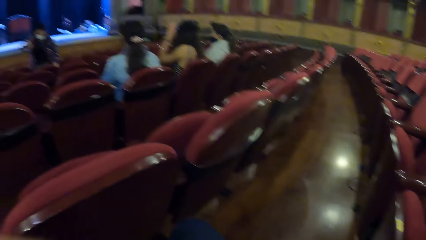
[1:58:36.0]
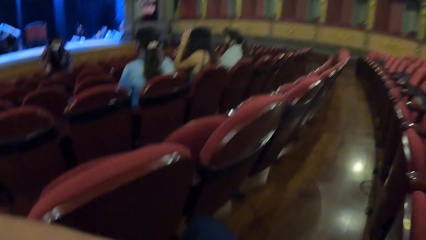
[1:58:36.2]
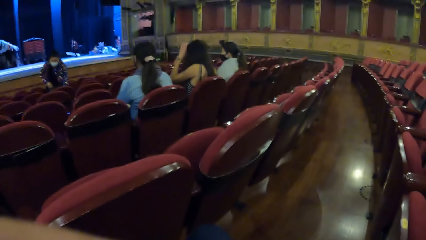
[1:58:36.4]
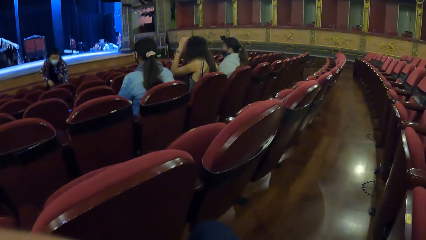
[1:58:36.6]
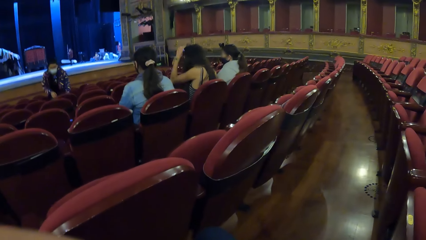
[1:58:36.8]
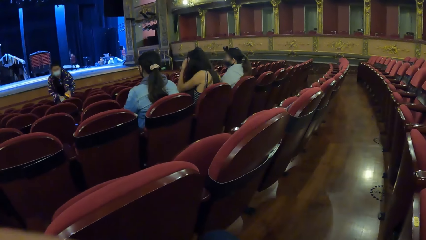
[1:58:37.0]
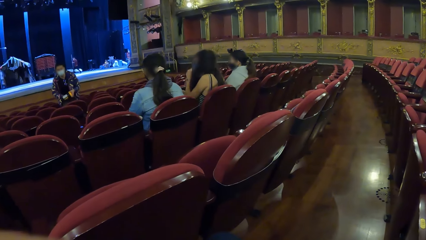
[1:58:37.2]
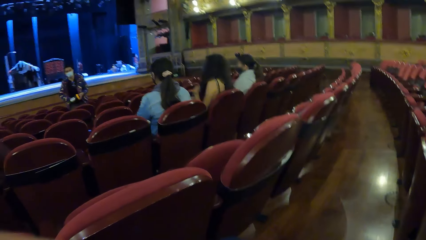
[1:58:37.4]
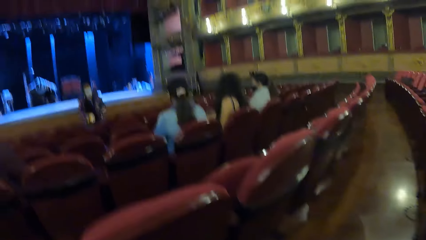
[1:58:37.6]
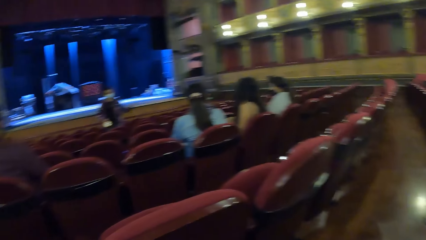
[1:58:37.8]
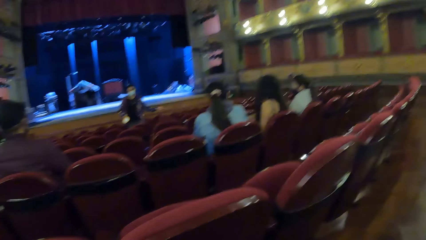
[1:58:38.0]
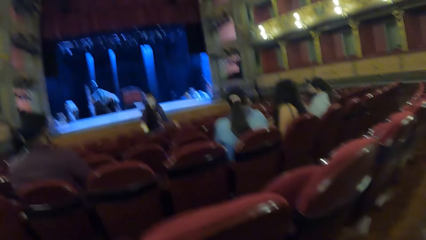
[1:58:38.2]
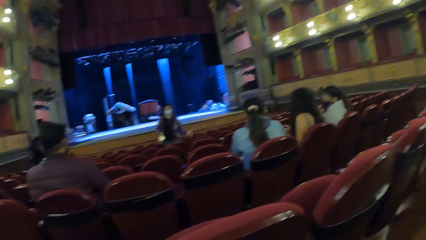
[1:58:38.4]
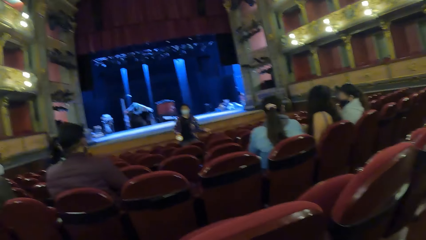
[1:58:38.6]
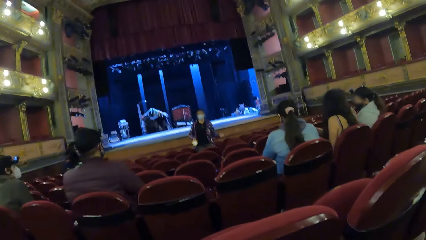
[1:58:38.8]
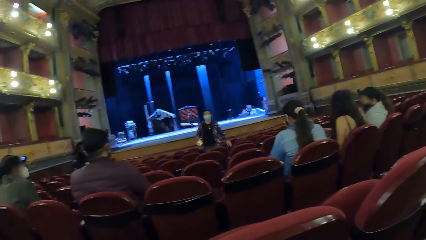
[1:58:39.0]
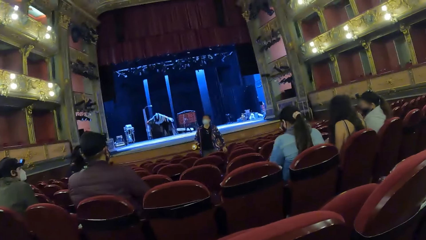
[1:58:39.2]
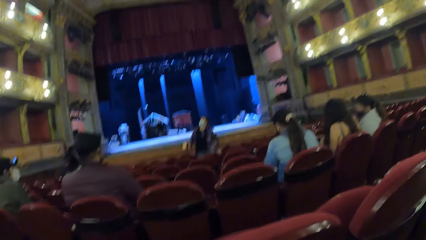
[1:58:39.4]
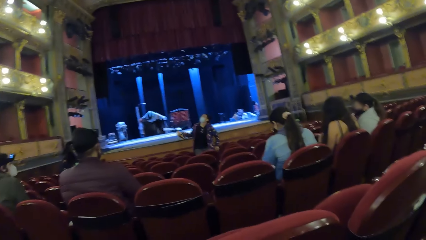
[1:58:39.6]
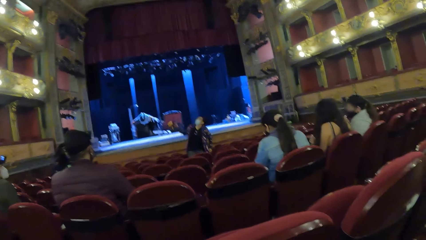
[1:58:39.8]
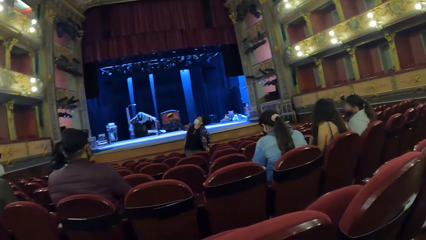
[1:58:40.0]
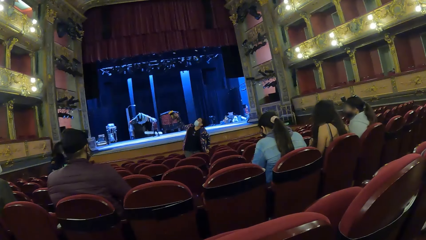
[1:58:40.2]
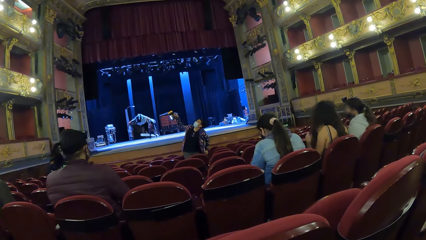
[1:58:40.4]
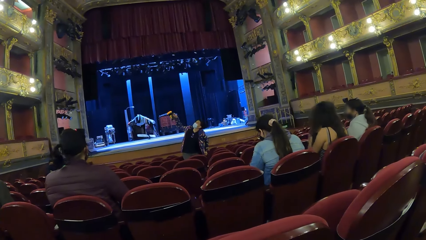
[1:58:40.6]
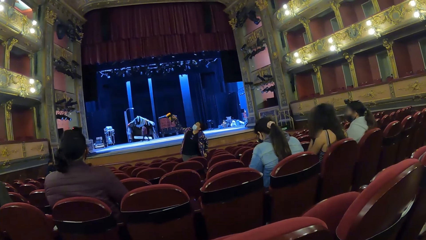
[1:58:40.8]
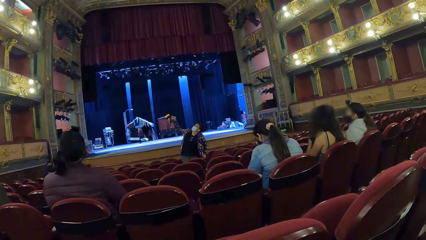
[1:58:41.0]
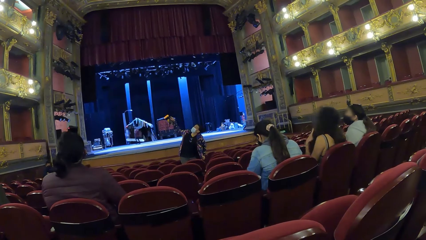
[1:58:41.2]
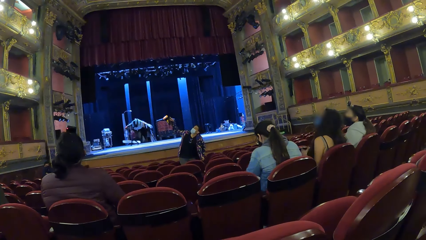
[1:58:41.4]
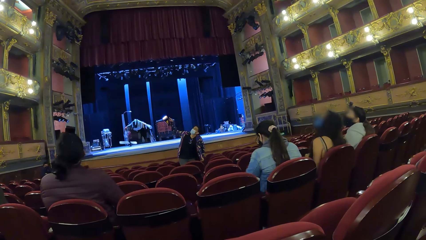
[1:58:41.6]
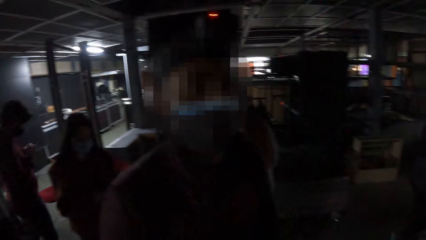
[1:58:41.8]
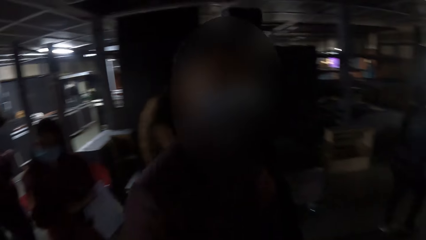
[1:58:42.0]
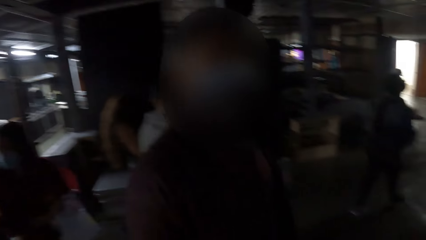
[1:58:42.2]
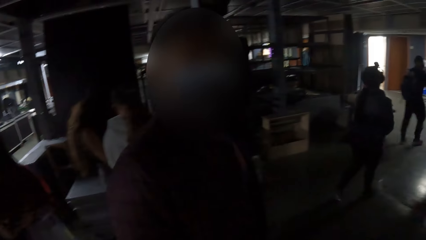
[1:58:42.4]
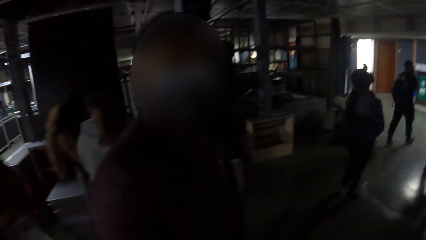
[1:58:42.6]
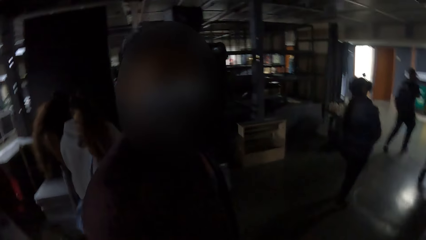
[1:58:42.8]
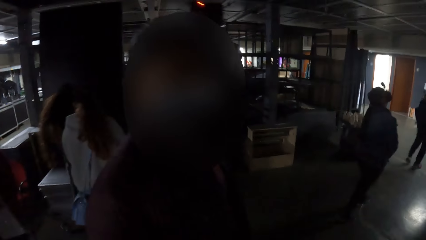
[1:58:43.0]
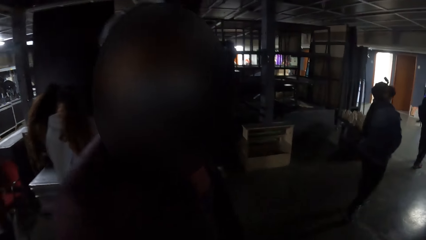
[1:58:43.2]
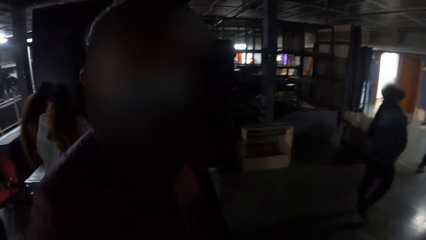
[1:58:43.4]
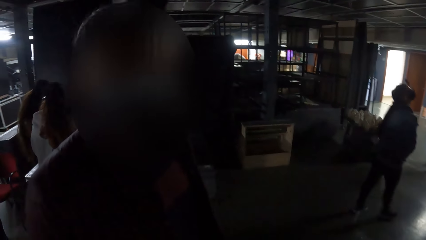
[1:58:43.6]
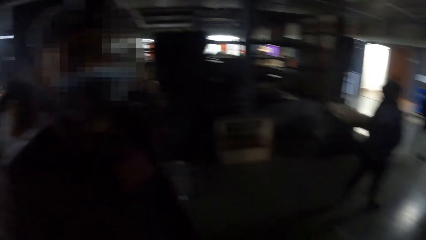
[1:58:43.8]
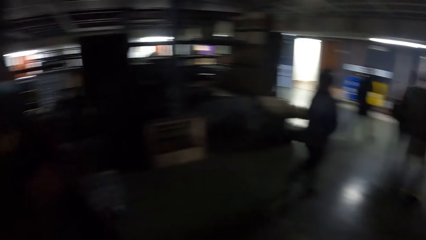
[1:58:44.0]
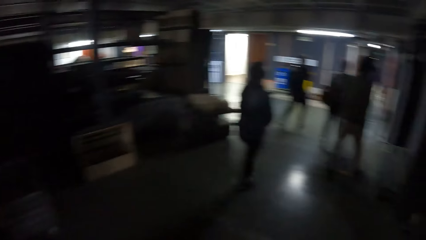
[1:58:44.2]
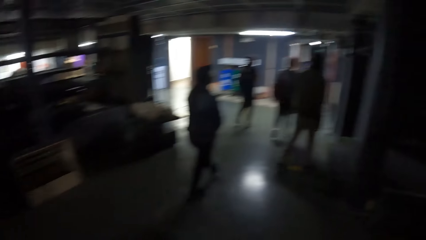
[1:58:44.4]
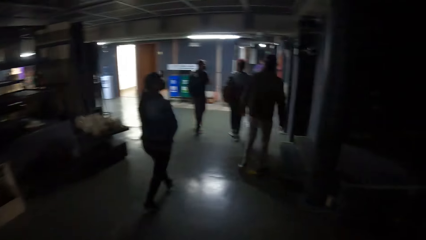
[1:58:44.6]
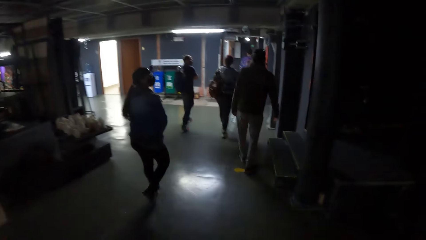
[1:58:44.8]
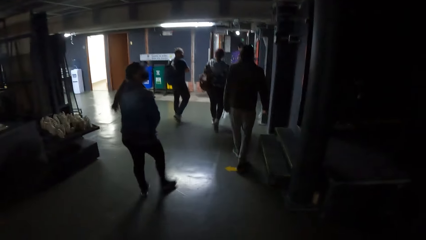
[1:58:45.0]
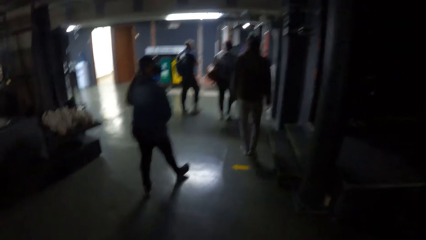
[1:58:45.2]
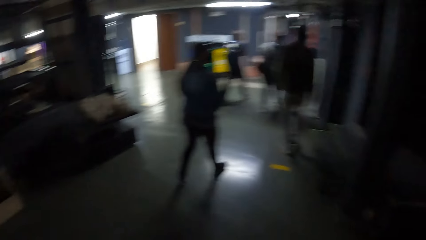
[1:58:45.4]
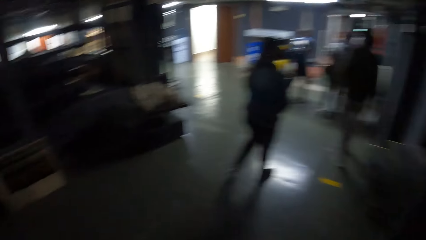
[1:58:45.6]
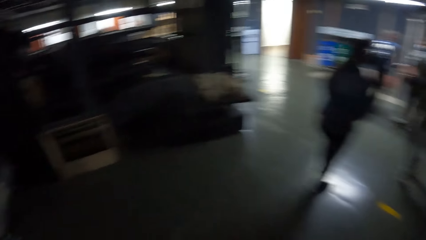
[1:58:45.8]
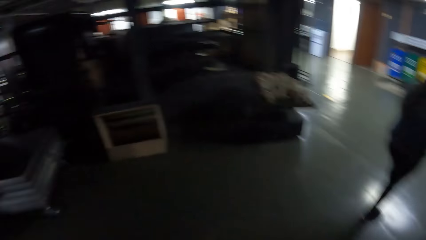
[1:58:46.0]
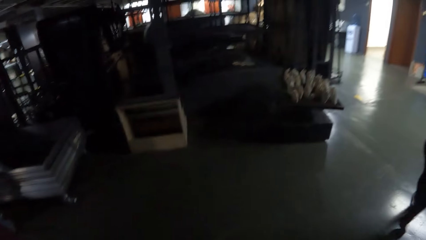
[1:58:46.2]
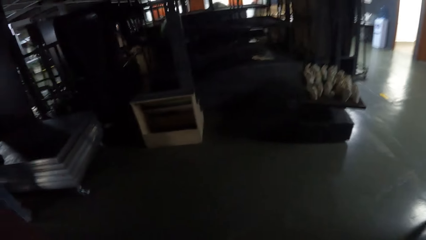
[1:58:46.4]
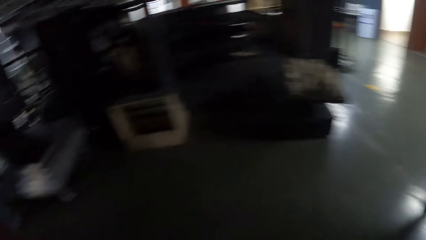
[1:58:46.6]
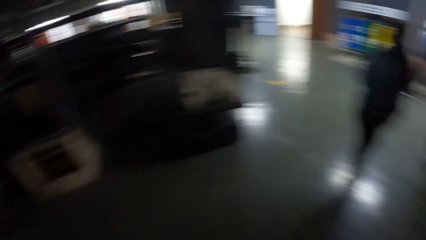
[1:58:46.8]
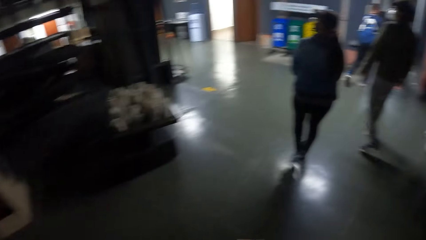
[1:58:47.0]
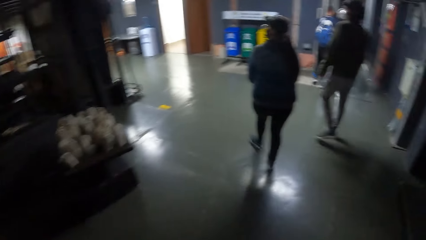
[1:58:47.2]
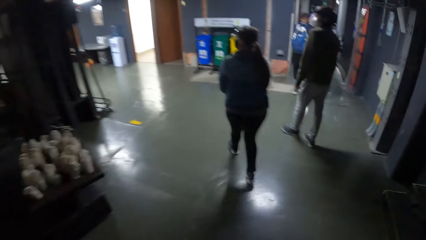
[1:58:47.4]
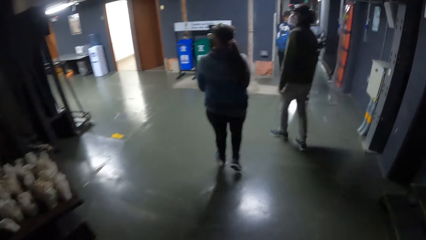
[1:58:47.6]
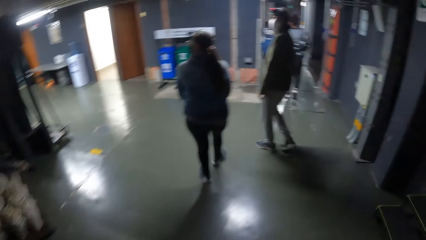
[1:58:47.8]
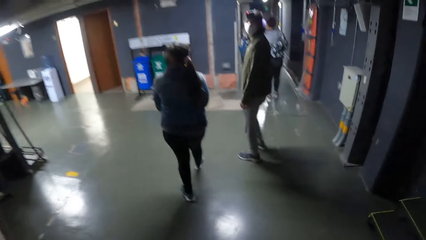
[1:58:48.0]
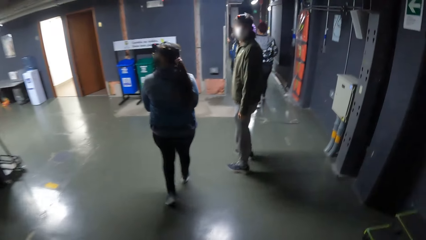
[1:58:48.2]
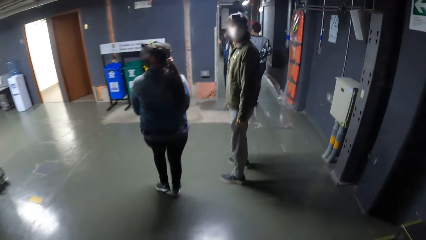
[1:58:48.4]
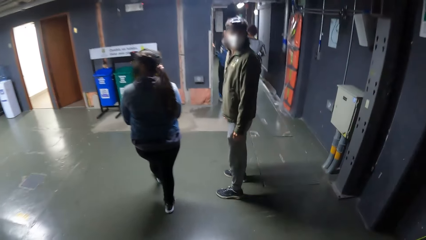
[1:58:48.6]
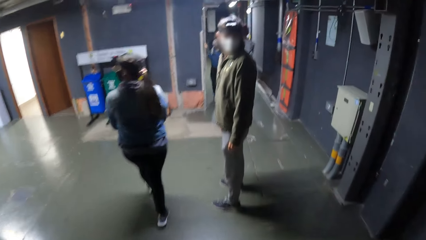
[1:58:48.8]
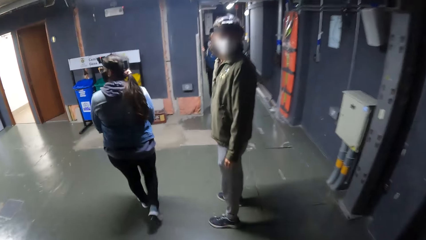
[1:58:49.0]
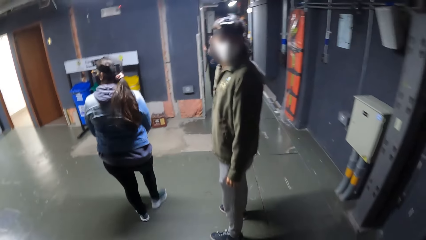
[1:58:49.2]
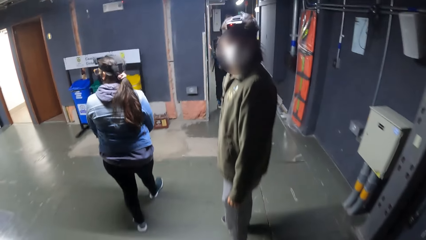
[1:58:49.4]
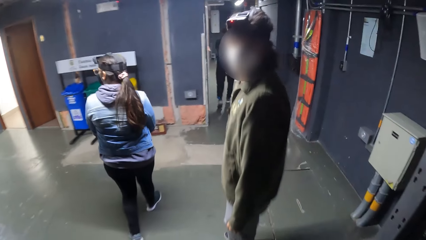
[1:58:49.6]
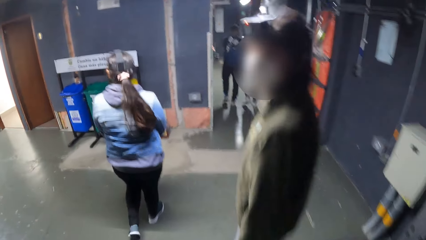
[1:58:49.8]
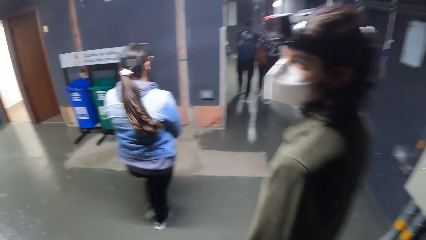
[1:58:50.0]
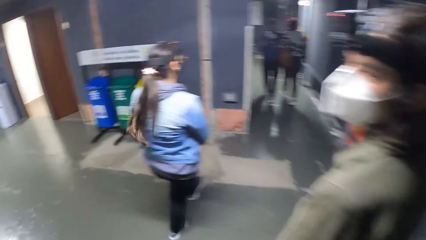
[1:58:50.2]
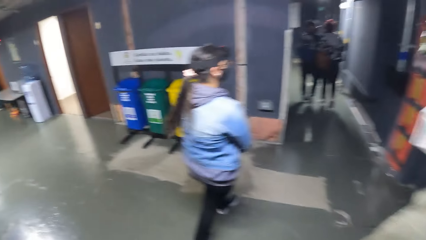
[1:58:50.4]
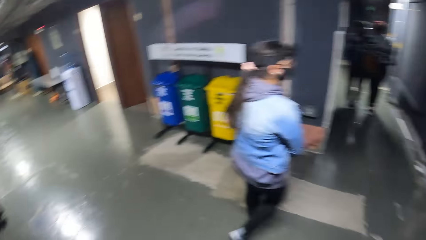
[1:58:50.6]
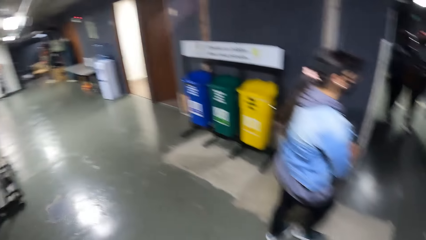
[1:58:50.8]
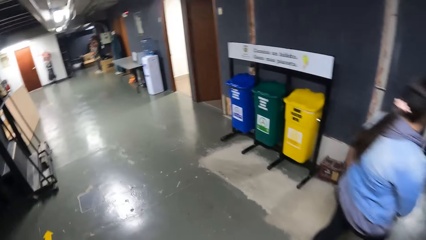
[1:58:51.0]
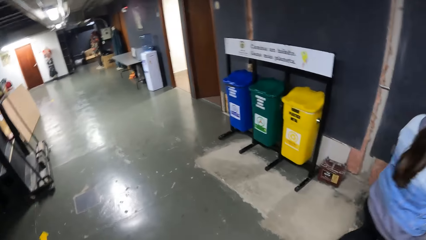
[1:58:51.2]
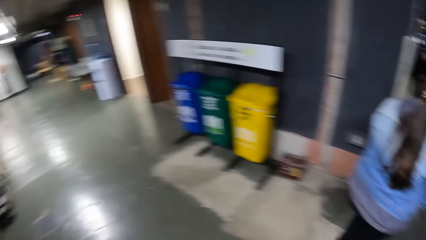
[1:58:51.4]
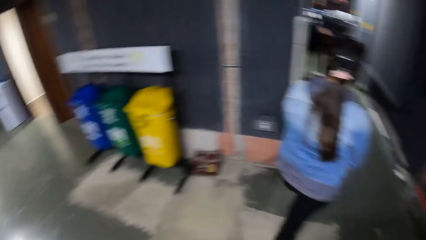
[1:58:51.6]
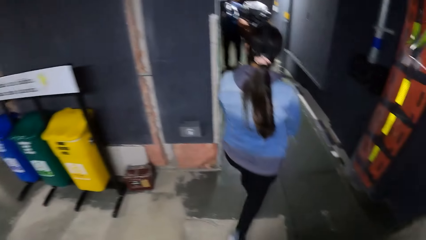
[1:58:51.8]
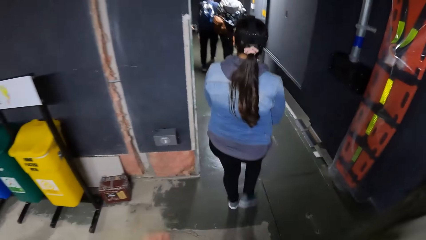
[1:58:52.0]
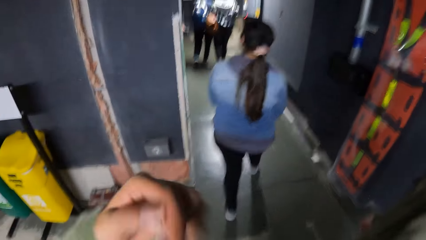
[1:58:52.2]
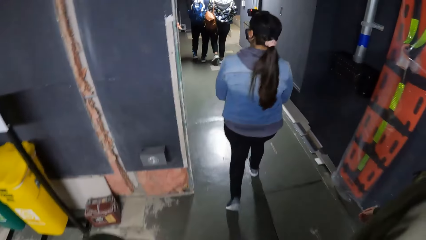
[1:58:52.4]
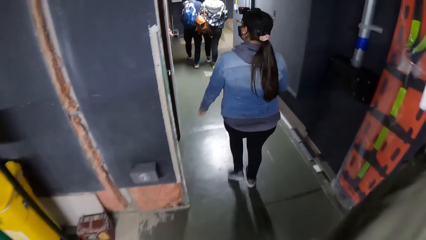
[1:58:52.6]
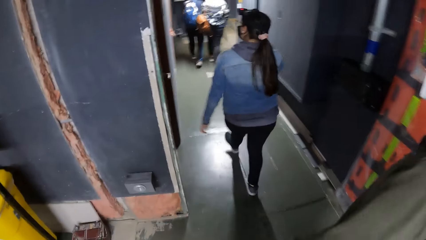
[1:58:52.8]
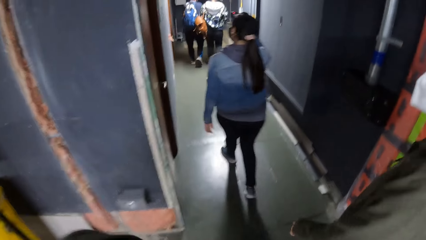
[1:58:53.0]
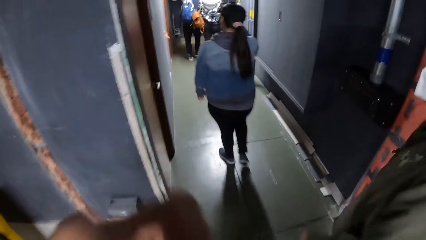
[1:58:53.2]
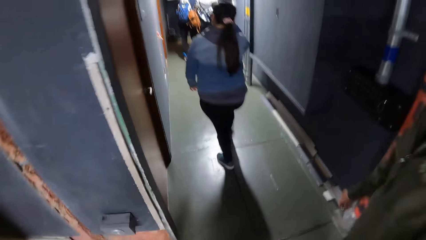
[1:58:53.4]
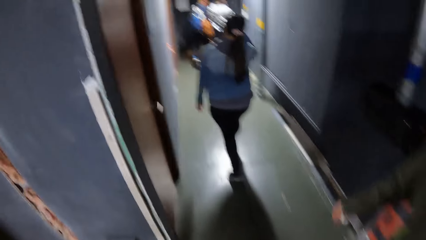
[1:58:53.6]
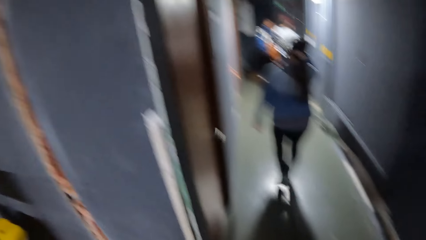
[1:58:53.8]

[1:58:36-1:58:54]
The man picks up the torchlight from the chair with his left hand. The man passes the torchlight from his left hand to his right hand. The man turns on the torchlight with his right hand. The camera wearer interacts with another man. He walks along a lobby with a group of people. He stares at a person. A third man interacts with the camera wearer. The camera wearer touches his face with his left hand.
